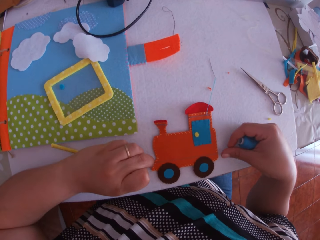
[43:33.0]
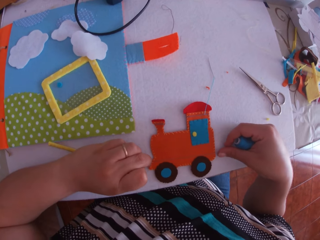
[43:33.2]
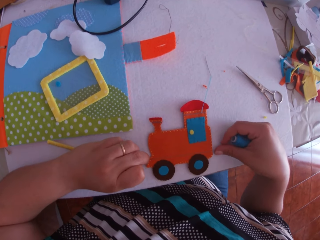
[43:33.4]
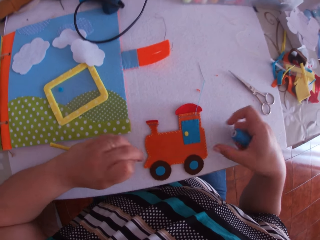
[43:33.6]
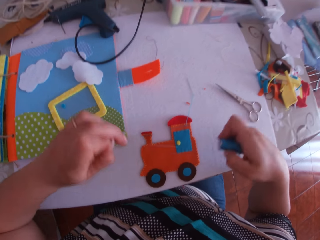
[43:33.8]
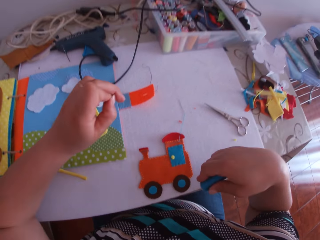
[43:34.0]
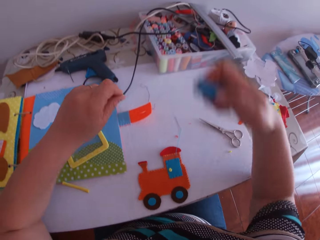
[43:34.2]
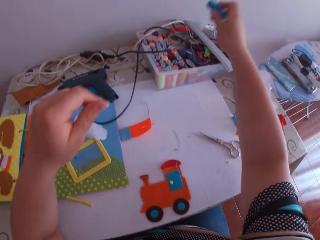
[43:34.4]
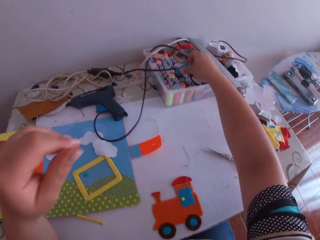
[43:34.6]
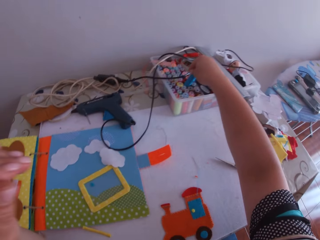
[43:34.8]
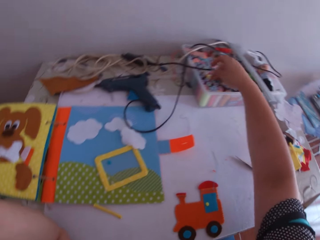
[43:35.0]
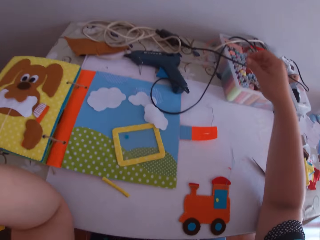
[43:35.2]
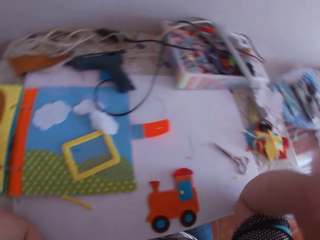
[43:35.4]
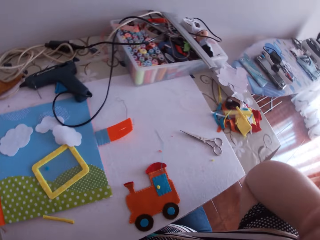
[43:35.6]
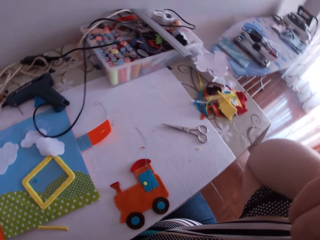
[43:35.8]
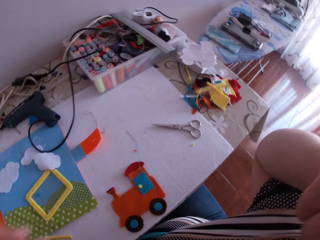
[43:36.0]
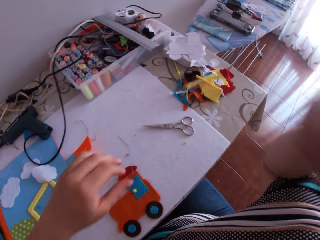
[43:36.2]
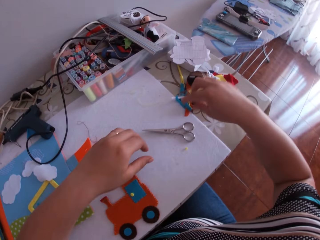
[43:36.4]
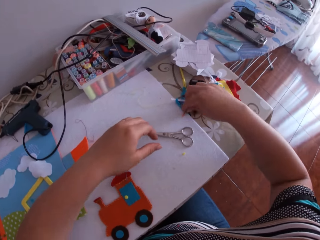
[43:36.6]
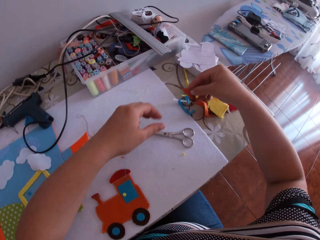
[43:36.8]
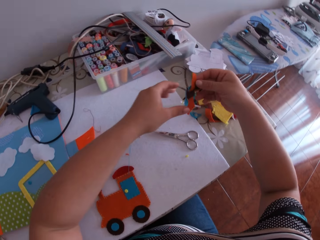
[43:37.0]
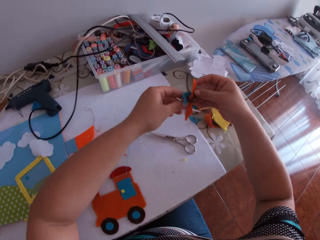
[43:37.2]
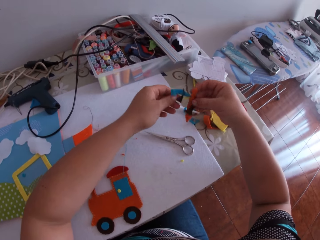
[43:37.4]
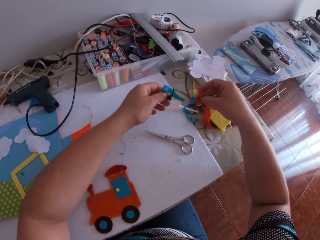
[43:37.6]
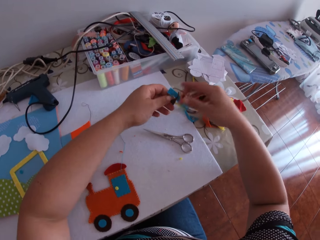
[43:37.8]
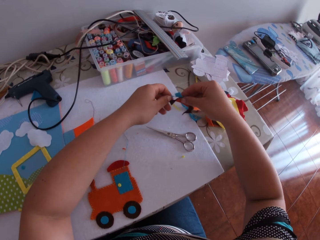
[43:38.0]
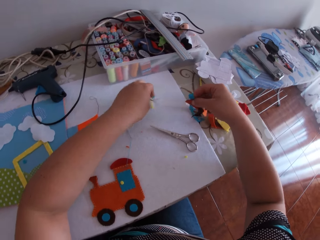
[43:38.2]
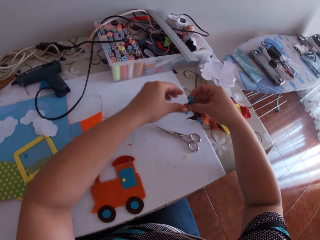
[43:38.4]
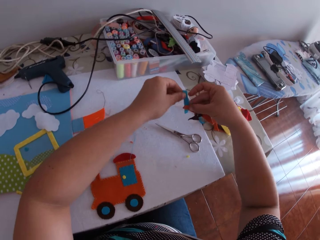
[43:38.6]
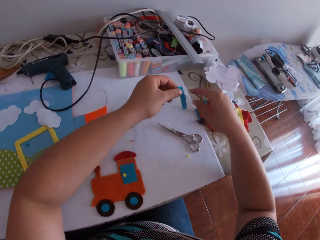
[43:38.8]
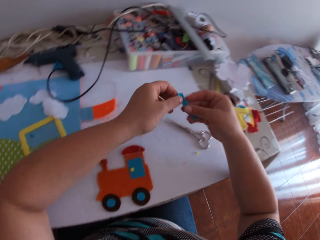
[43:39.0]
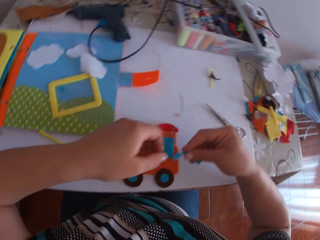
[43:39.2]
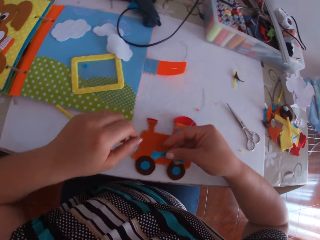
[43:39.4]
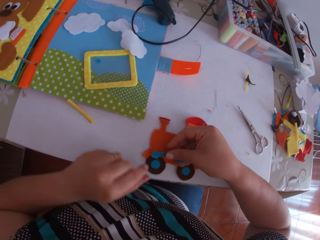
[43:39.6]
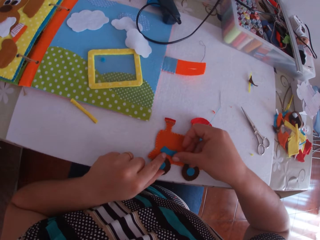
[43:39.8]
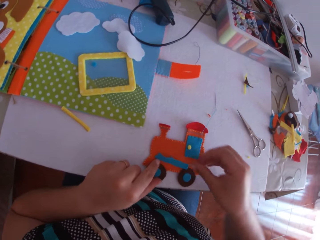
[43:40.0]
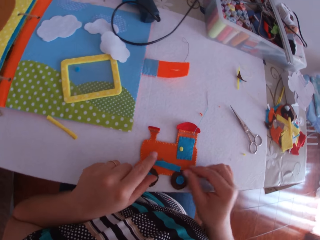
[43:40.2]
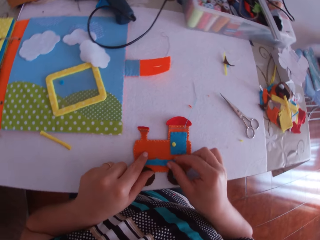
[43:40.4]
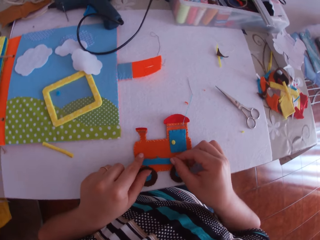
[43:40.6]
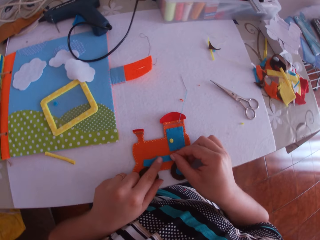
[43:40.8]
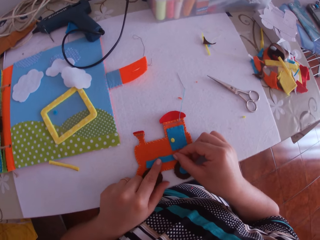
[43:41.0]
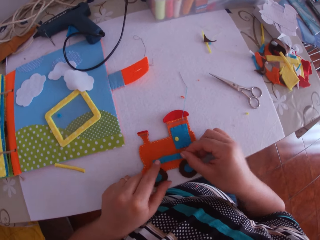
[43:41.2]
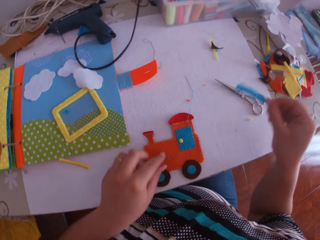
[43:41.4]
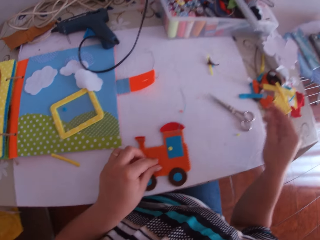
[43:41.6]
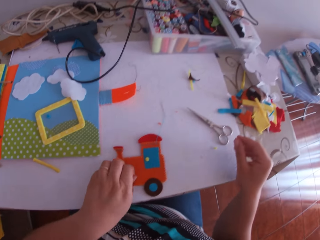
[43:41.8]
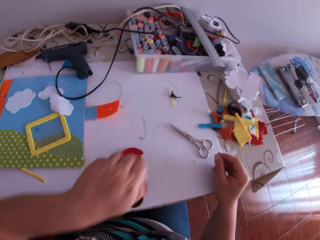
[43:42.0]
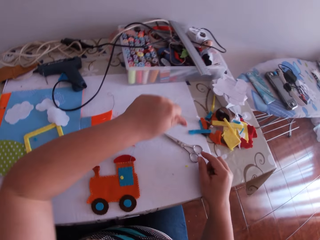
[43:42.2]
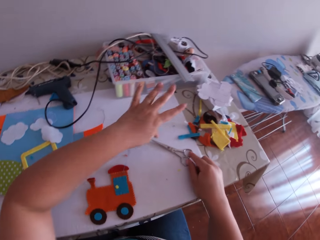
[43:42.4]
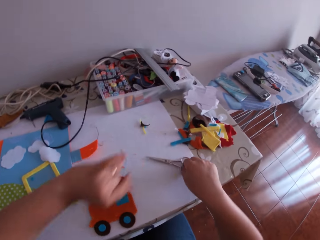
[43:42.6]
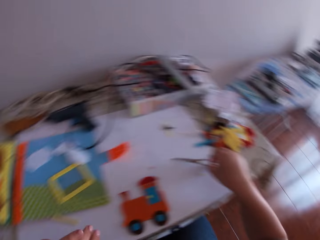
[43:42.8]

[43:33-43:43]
The camera wearer stretches a hand. He places the blue thread into the container on the table with his right hand. He scratches his face with his right hand. He picks up small fabrics or craft cloths from the table with his right hand. He takes a small blue fabric from the fabrics with his left hand. He drops the small fabrics on the table with his right hand. He picks a craft cloth with the other hand and drops the craft cloth on the table. He picks a craft cloth with the other hand and drops the craft cloth on the table. He moves his hands backwards. He transfers the small blue fabric from his left hand to his right hand. He places the small blue fabric on the crafted fabric or craft toy on the table with his right hand. He adjusts the small blue fabric on the crafted fabric with both hands. He removes the small blue fabric from the crafted fabric with his right hand. He throws the small blue fabric with his right hand. He picks a craft cloth on the craft toy. He throws the craft cloth on the table.

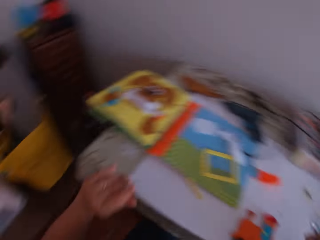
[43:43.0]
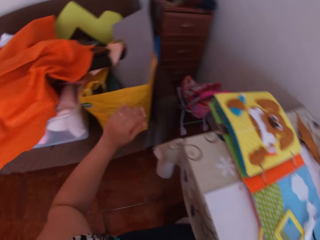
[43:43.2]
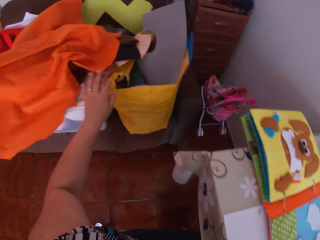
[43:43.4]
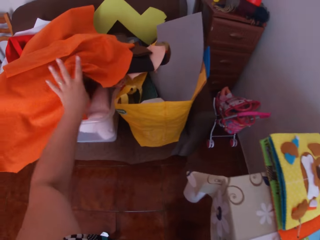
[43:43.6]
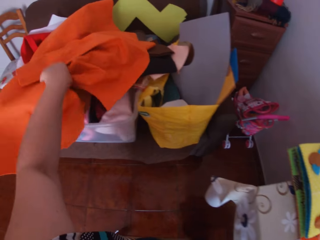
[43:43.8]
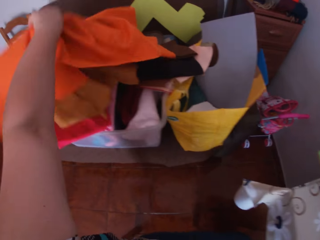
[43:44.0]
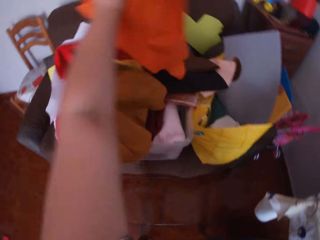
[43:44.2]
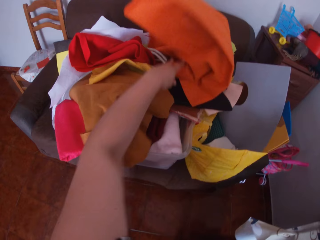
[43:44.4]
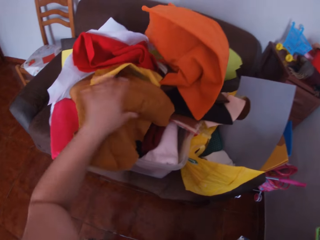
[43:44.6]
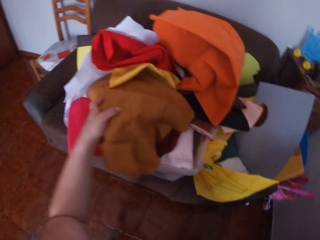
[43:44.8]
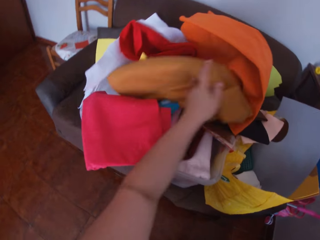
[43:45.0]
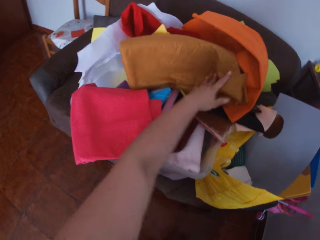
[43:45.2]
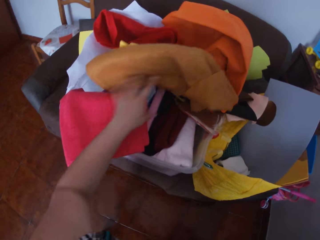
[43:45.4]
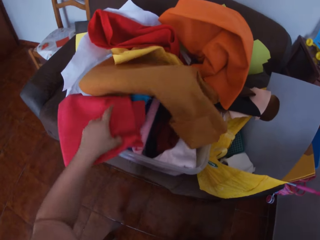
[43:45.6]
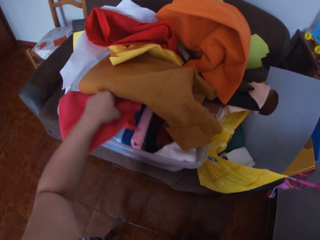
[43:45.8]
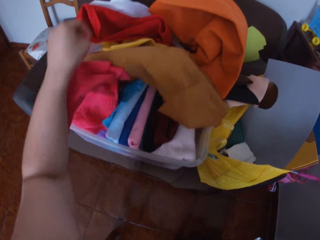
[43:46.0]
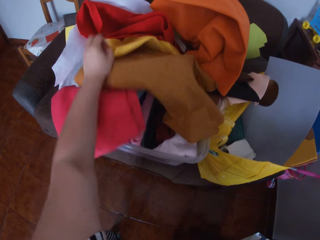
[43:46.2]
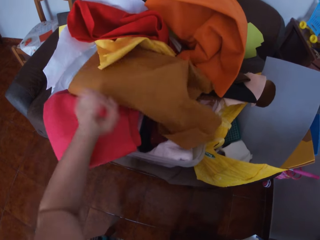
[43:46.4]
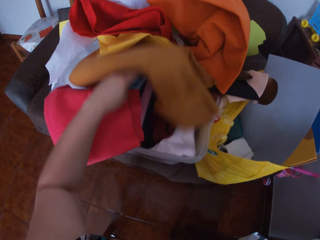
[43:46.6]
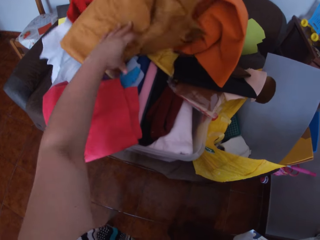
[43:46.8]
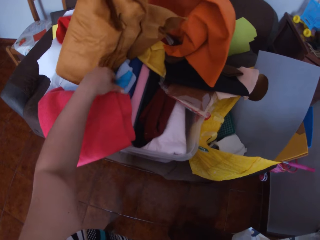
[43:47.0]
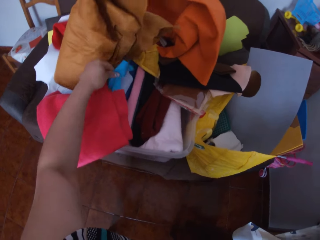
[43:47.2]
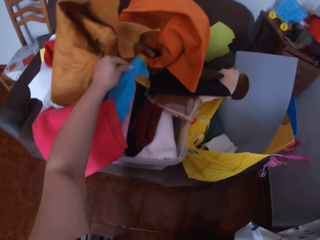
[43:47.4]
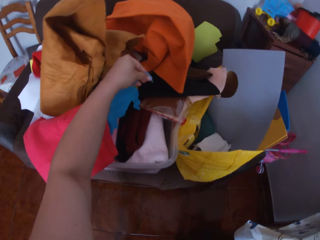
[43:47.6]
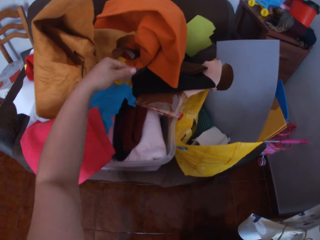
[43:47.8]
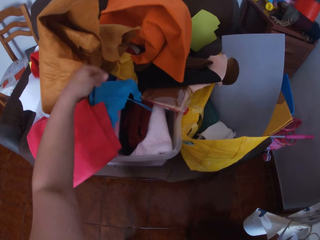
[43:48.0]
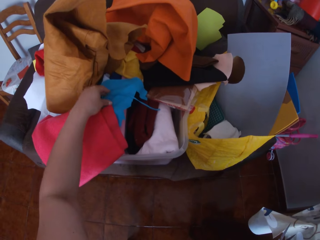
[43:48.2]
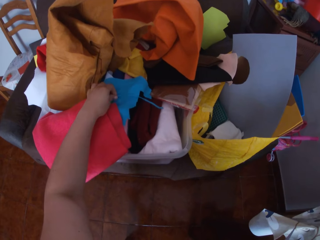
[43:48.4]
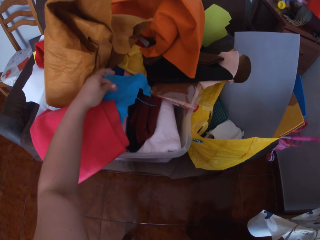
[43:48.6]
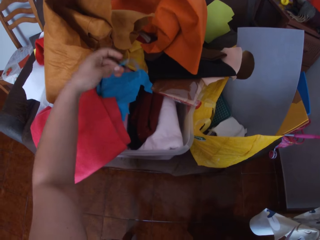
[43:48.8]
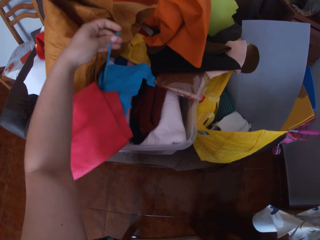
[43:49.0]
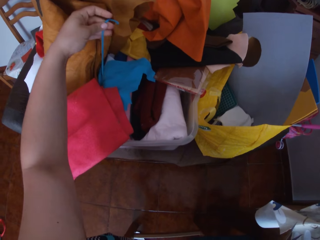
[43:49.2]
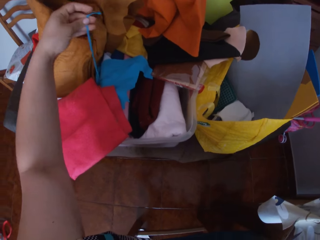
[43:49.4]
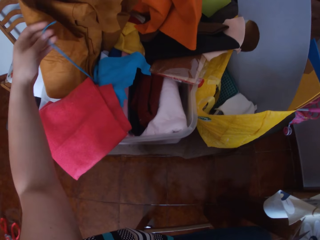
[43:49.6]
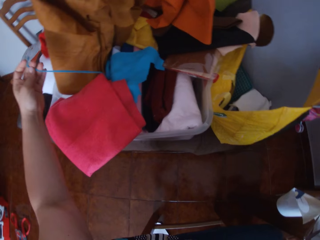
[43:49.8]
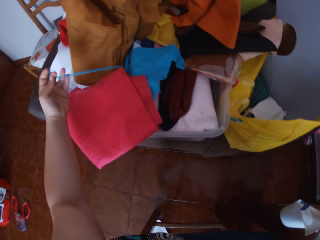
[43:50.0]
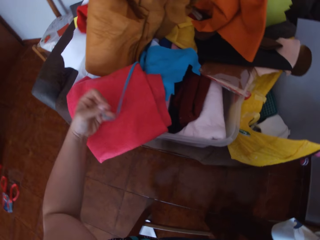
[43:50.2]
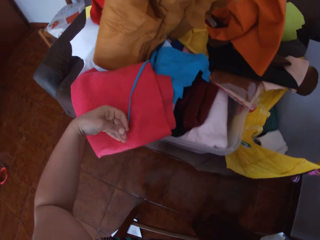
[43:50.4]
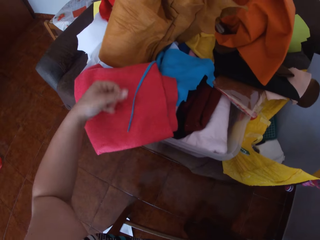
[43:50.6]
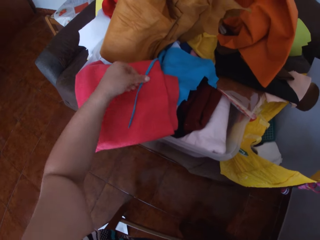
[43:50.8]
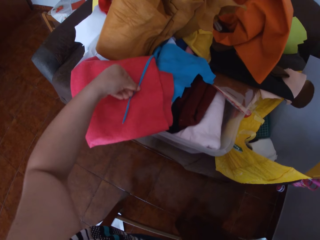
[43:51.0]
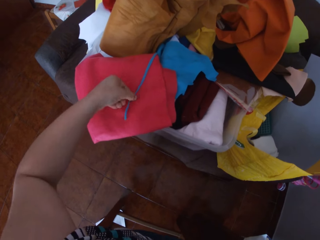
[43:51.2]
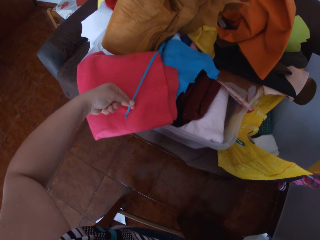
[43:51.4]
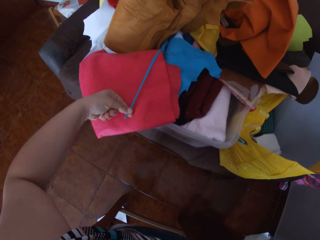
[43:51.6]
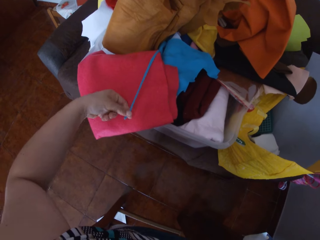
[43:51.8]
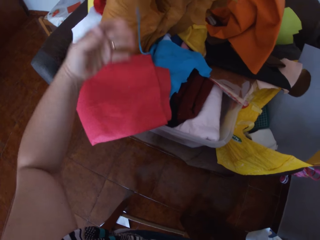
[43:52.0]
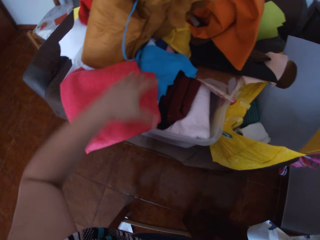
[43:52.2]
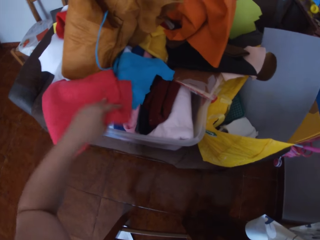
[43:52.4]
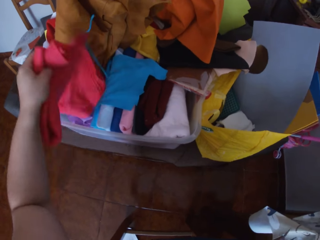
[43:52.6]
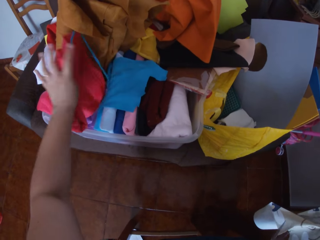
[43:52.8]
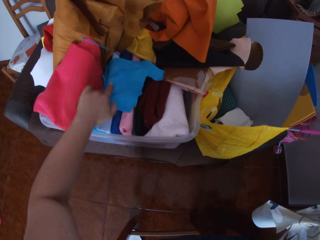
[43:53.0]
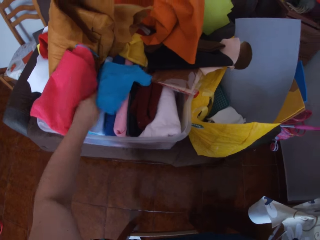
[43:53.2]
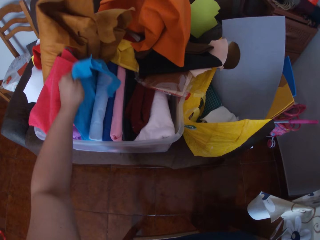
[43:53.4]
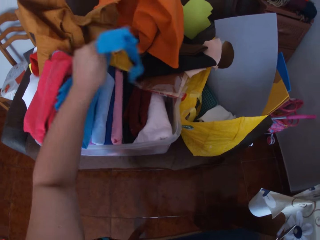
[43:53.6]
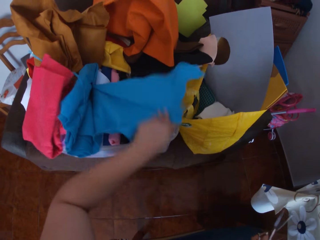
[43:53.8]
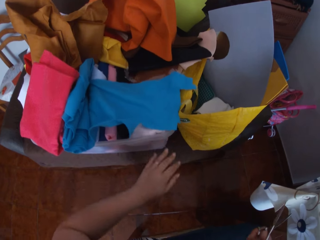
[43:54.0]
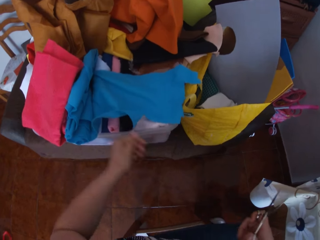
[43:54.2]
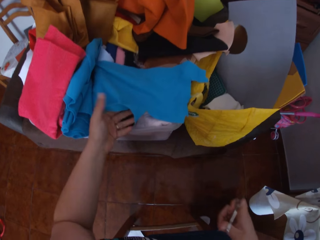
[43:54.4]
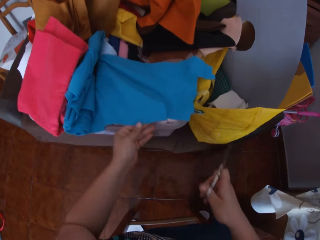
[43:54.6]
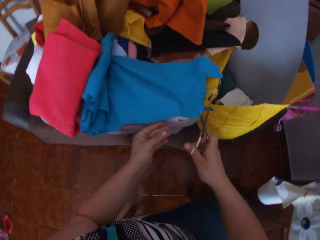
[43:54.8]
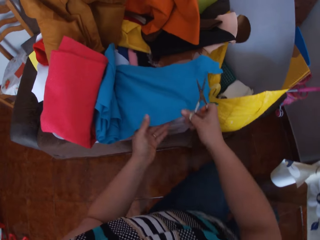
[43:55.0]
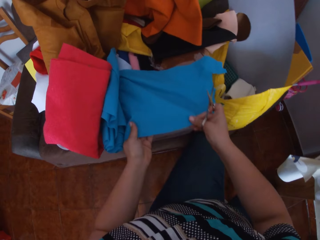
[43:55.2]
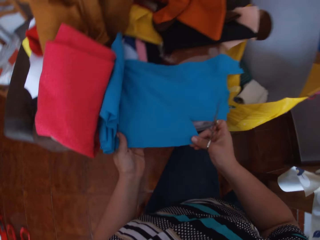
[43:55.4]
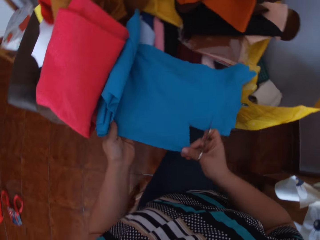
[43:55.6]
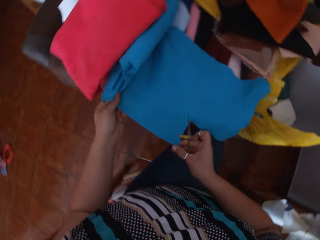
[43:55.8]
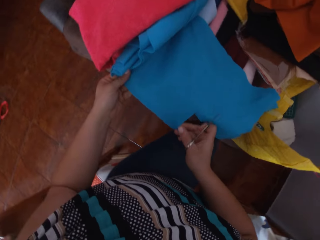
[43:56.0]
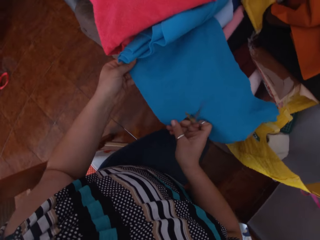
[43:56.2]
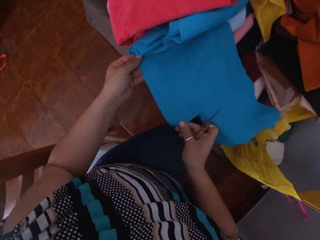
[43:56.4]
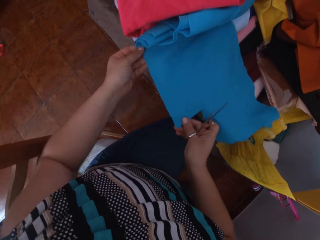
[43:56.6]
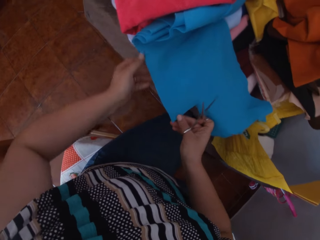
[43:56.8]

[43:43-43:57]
The camera wearer picks up the scissors from the table with his right hand. He turns around. He shifts an orange fabric on a chair or couch with his left hand. He shifts a brown fabric on the chair with his left hand. He shifts a pink fabric on the chair with his left hand. He shifts the brown fabric on the chair with his left hand. He pulls a blue fabric on the chair with his left hand. He pulls a thread on the blue fabric on the chair with his left hand. He pulls a craft cloth on the couch. He turns the craft cloth. He drops the thread on the blue fabric on the pink fabric on the chair with his left hand. He pulls the thread on the blue fabric on the chair with his left hand. He stretches the craft cloth. He throws the craft cloth. He throws the thread on the blue fabric on the chair with his left hand. He shifts the pink fabric on the chair with his left hand. He pulls out the blue fabric on the chair with his left hand. He looks at the craft cloth on the couch. He holds the blue fabric with both hands. He stretches the craft cloth.
